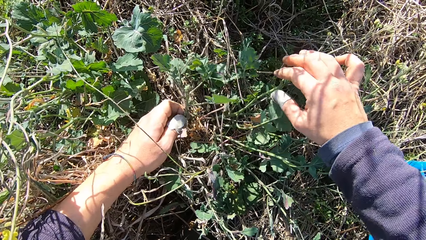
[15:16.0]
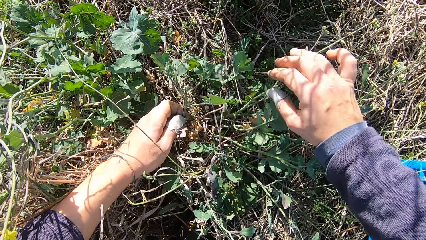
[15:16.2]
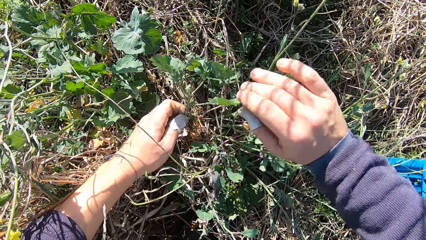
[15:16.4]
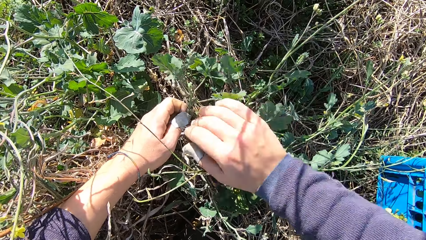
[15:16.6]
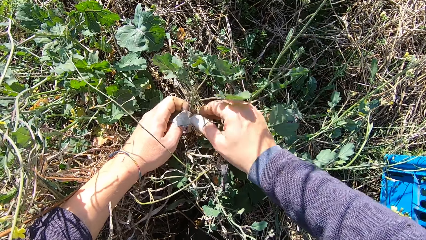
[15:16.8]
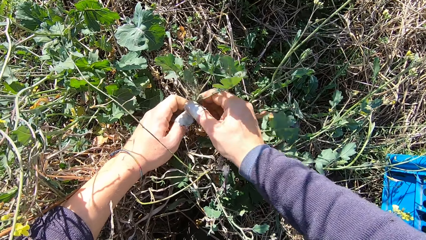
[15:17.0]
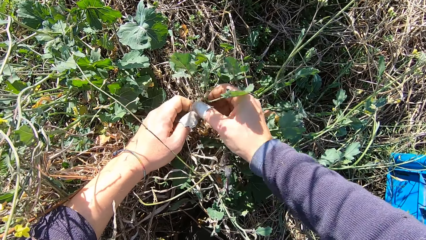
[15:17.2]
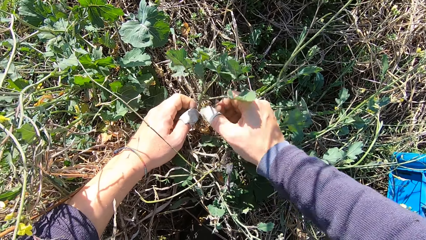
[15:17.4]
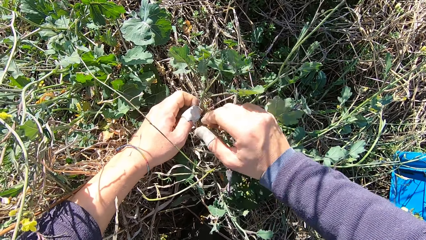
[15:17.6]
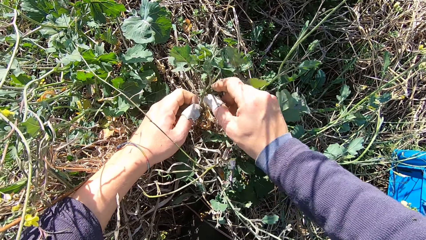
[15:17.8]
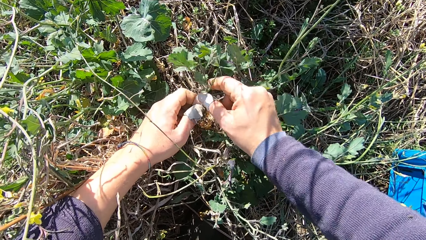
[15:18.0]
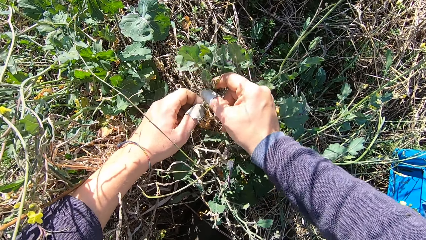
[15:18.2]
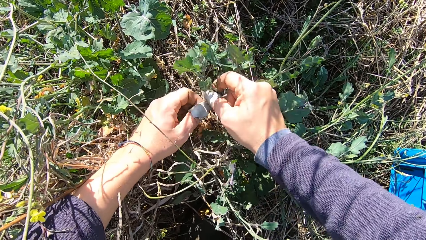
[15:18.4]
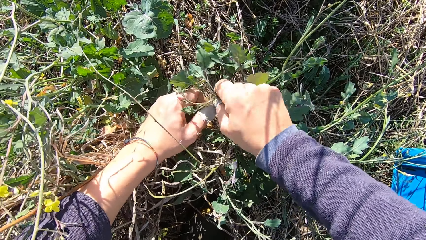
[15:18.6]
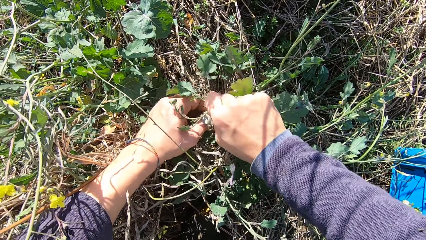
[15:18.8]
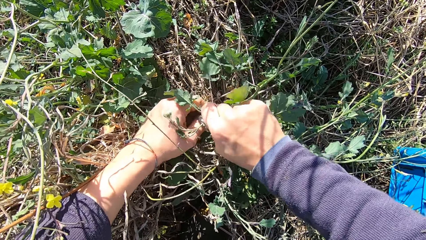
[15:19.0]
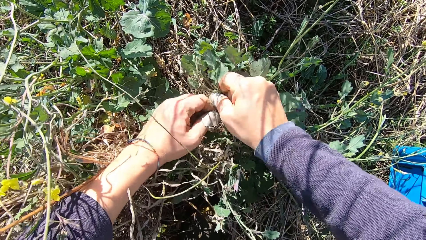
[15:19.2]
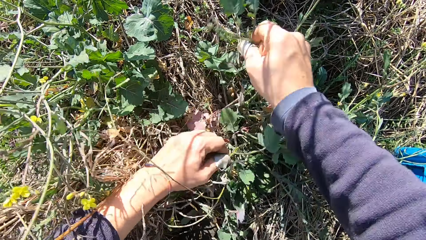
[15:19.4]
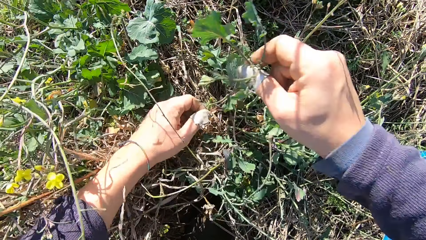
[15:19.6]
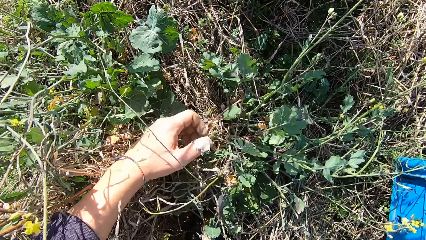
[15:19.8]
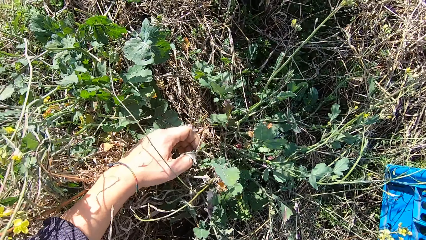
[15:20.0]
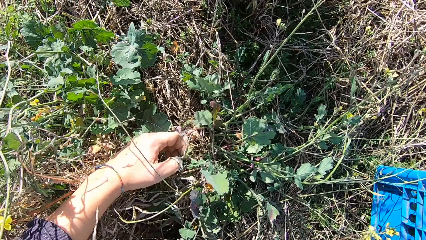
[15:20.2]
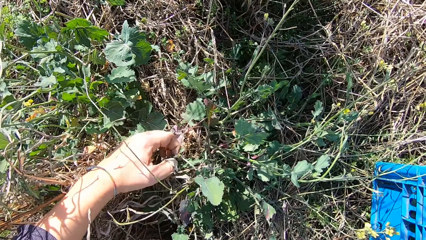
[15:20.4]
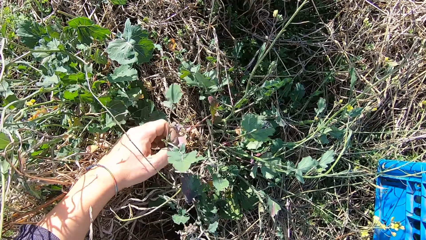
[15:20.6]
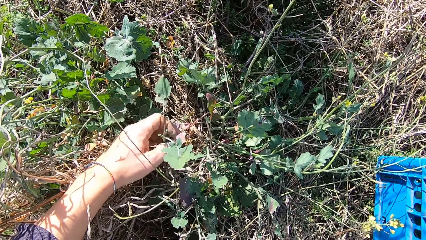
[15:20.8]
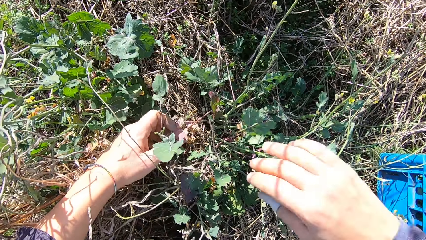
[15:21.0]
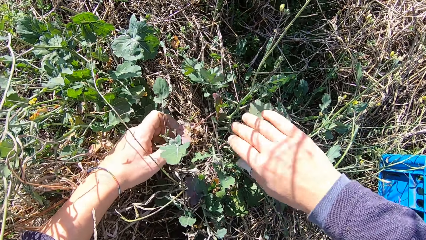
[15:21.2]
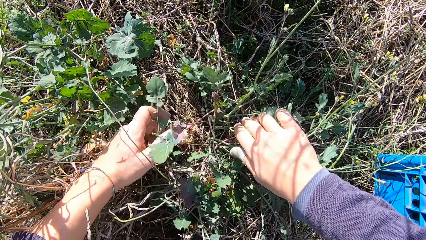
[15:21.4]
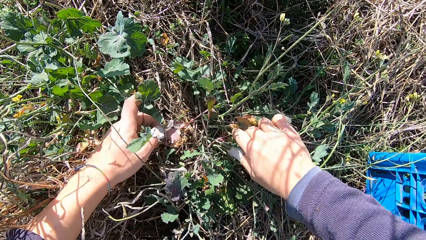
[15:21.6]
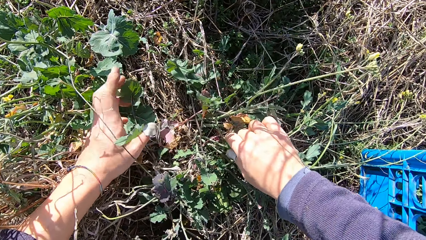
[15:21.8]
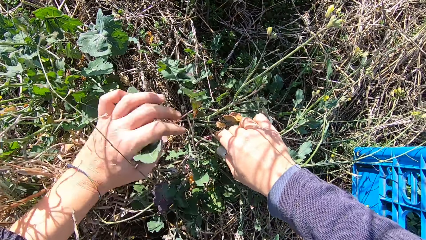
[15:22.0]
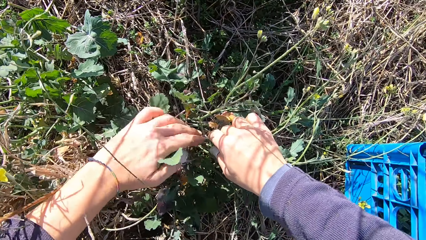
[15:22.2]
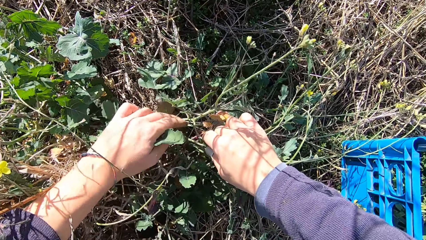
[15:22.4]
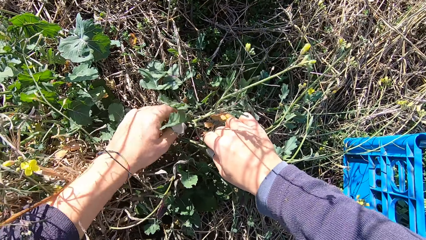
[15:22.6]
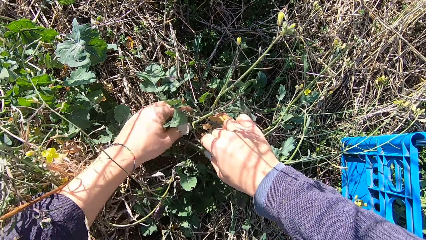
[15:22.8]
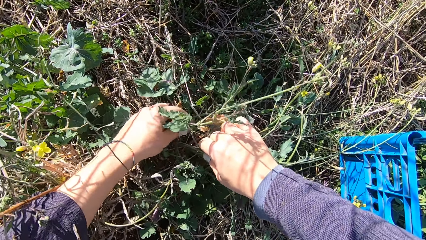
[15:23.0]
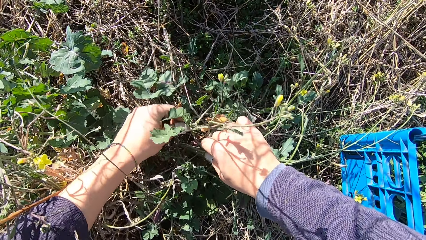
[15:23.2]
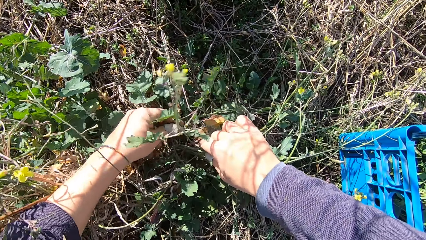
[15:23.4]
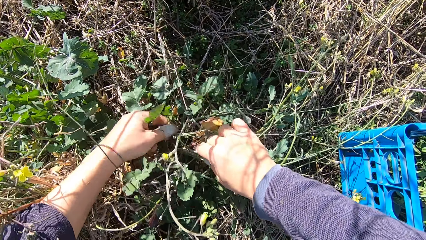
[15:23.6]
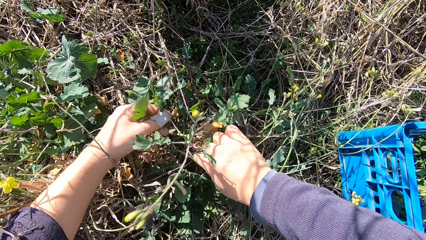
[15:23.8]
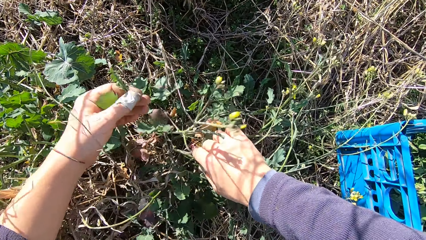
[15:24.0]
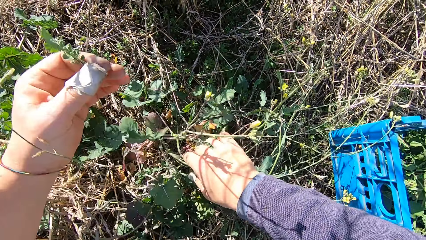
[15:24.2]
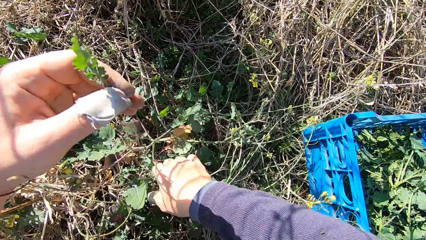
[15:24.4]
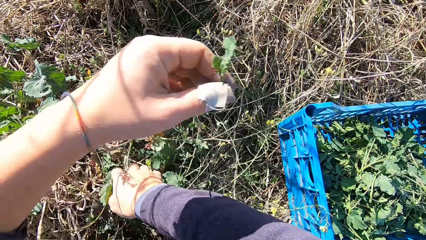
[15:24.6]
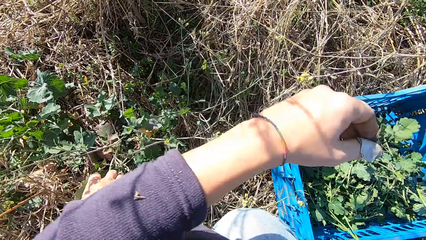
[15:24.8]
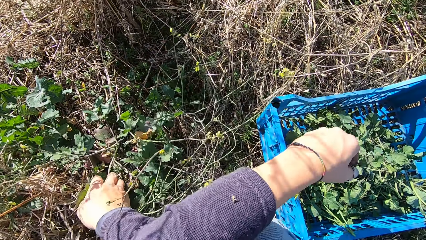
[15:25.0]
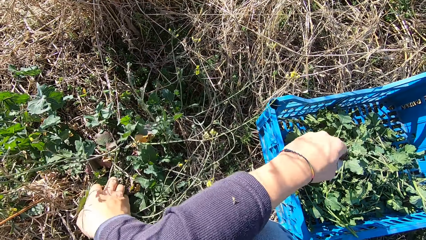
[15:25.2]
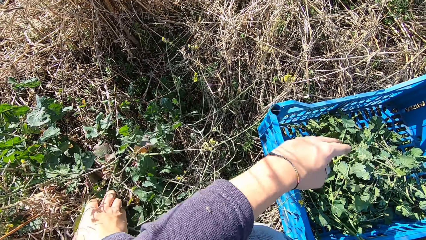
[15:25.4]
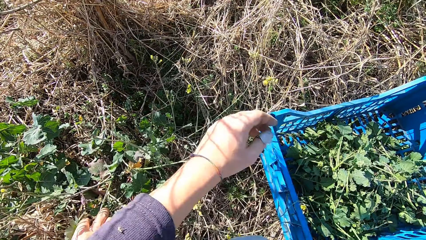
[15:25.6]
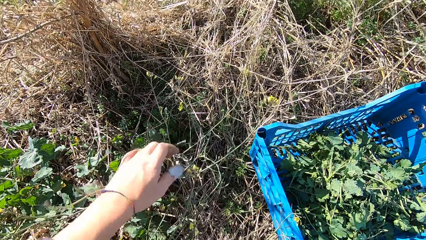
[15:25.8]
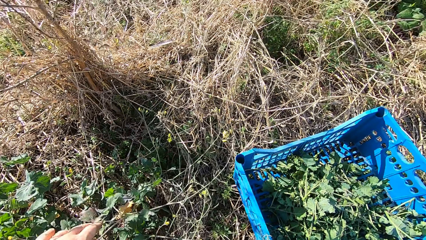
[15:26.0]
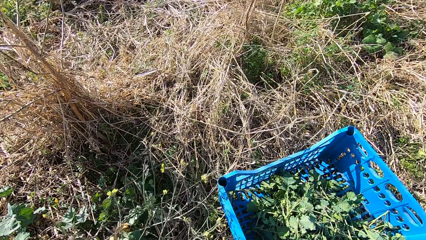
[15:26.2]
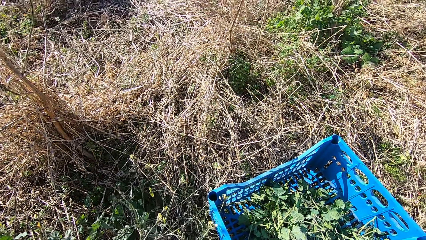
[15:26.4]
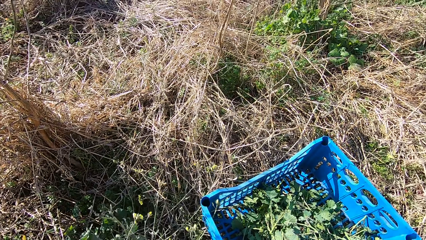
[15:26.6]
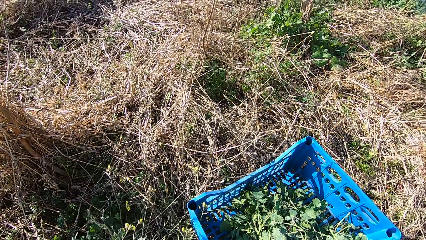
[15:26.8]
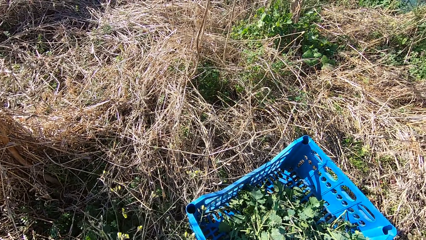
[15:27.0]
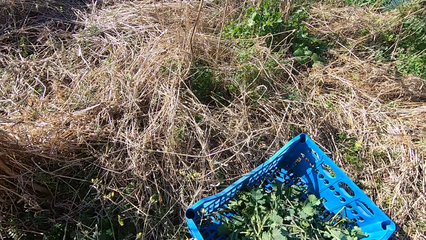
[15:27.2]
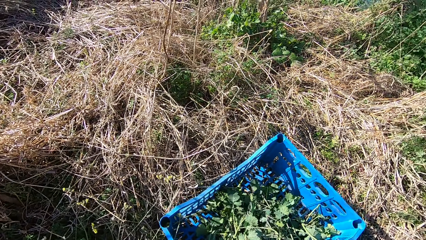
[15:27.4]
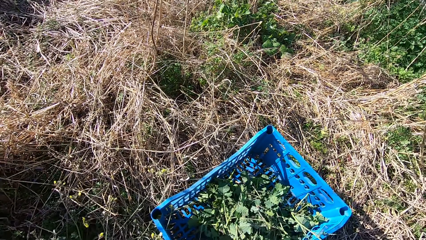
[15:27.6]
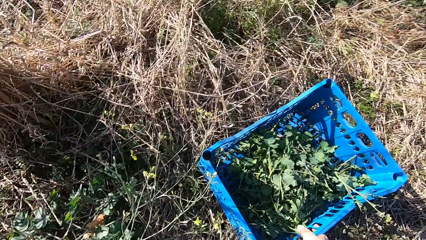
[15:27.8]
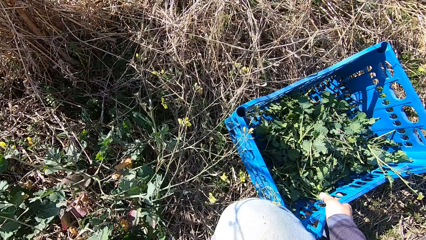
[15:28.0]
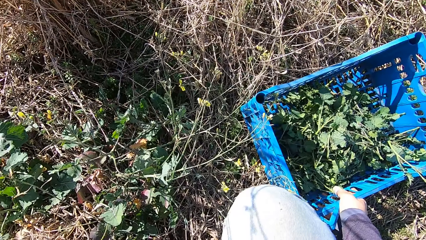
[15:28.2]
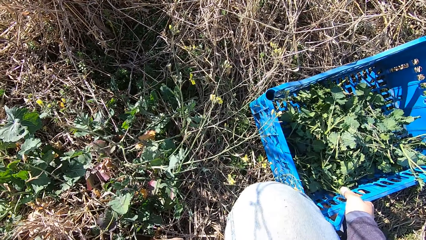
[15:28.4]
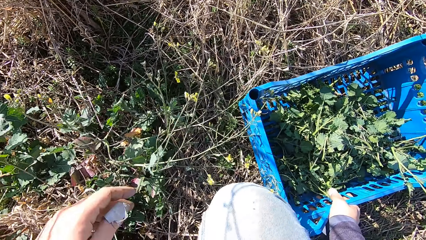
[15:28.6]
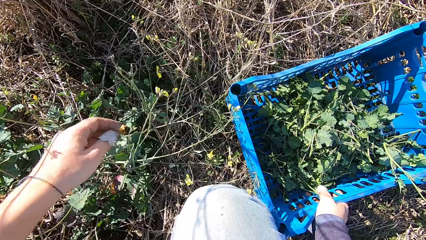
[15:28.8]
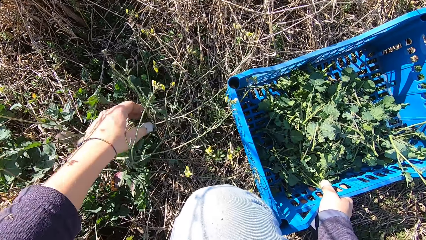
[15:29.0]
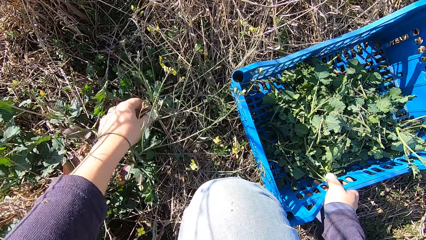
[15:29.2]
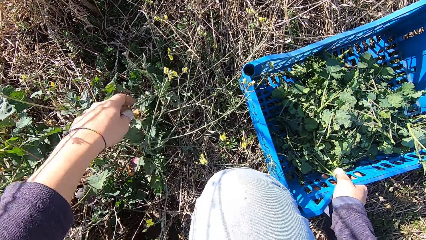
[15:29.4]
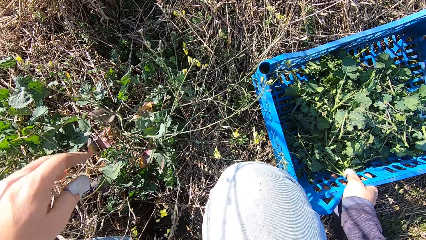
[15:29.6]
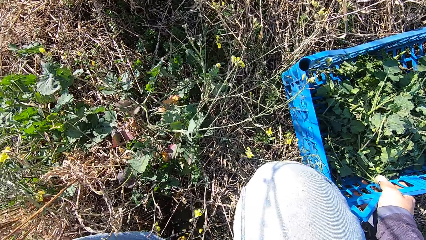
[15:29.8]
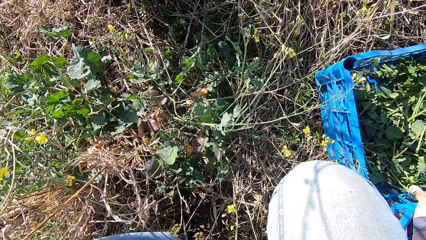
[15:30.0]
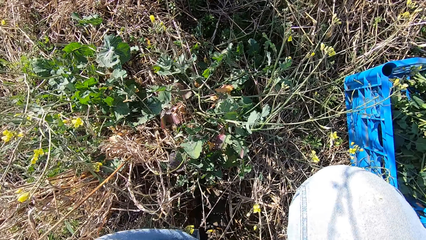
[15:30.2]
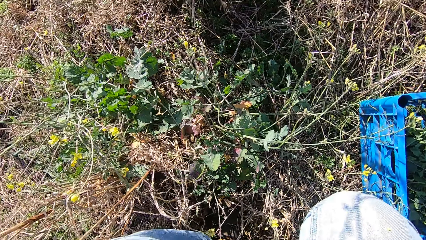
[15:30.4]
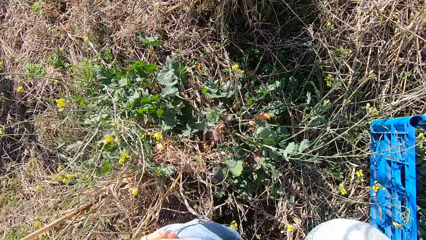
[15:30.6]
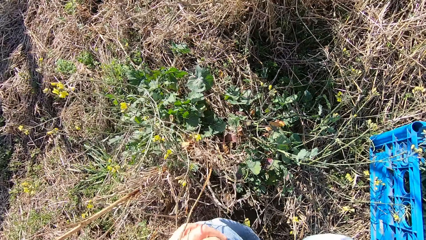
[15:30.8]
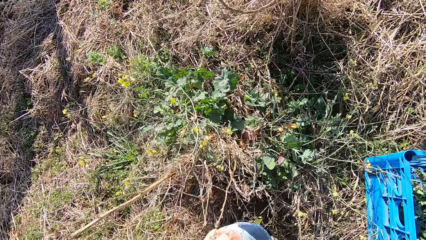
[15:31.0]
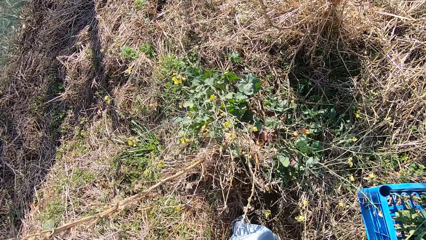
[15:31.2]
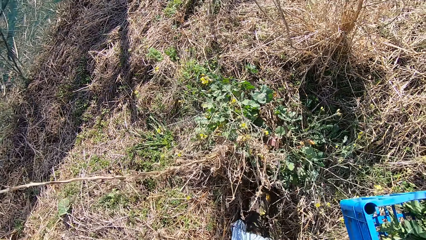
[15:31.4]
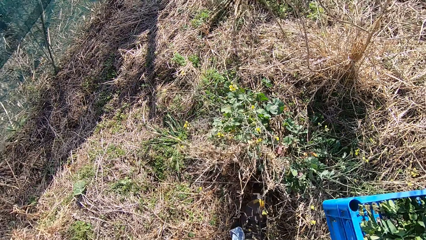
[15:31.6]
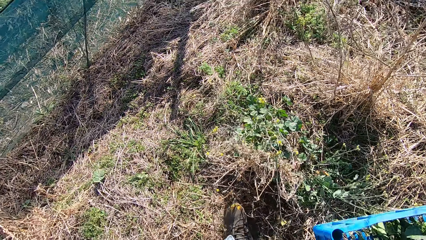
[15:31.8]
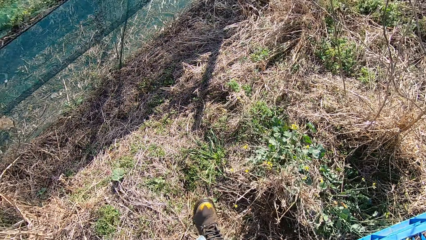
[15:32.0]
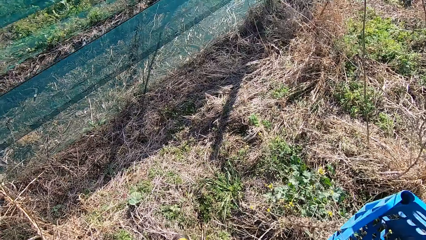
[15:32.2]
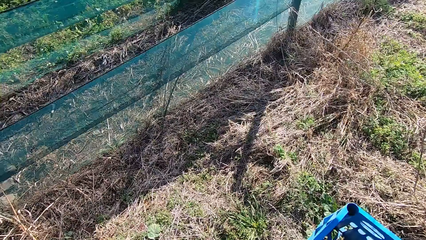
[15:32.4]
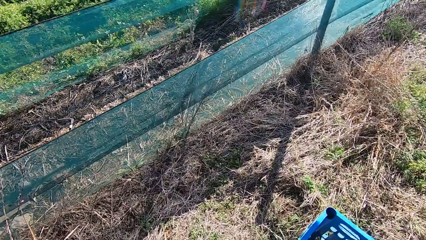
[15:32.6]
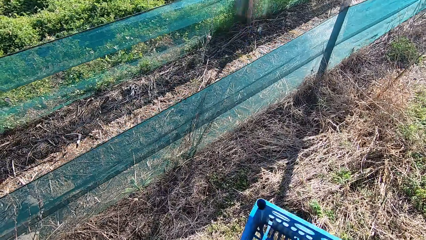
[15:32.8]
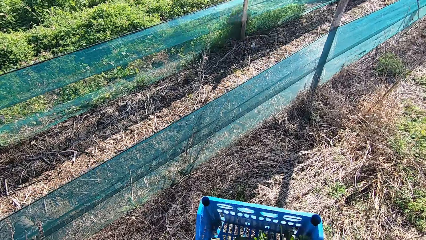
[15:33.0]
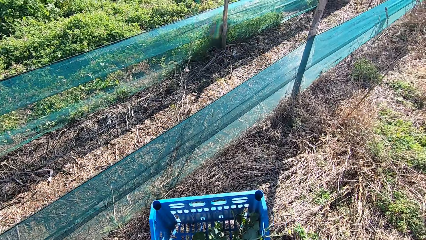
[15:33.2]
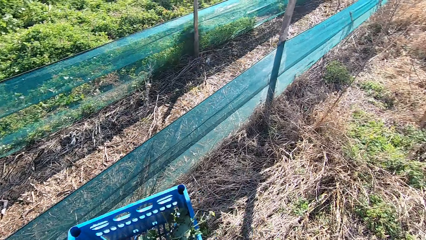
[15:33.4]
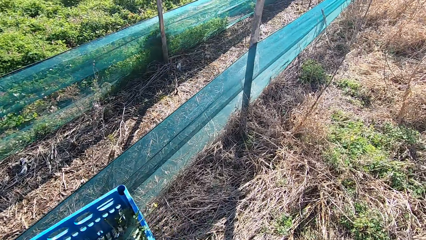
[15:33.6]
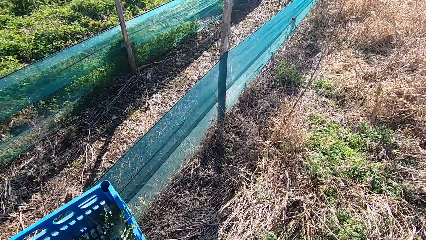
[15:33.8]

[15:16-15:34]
The camera wearer cuts a stem from the plant with his hand. He drops the stem in the basket. He cuts a stem from the plant with his hand. He drops the stem in the basket. He looks around a garden. He holds the basket on the ground with his right hand. He carries the basket from the ground with his right hand. He walks around the garden.
